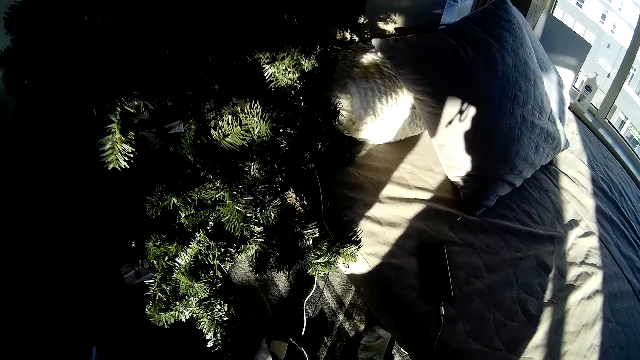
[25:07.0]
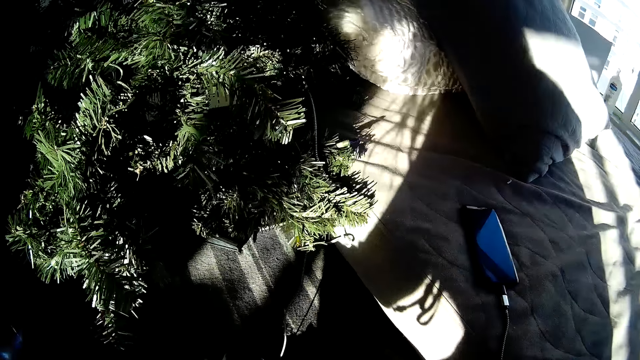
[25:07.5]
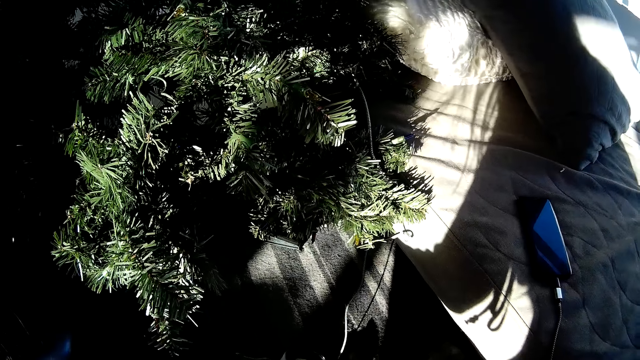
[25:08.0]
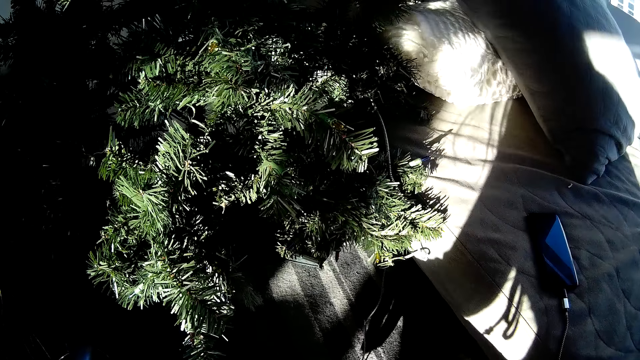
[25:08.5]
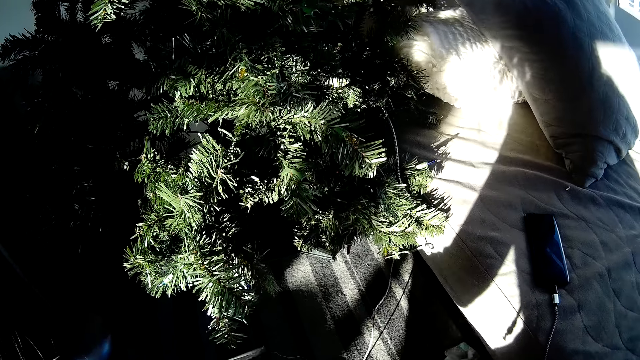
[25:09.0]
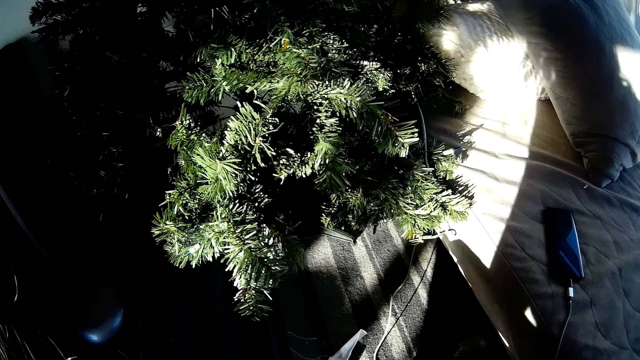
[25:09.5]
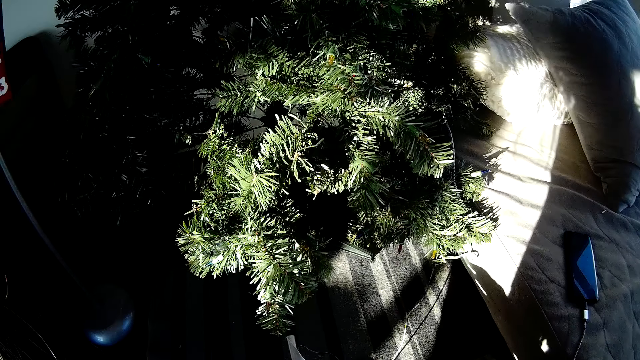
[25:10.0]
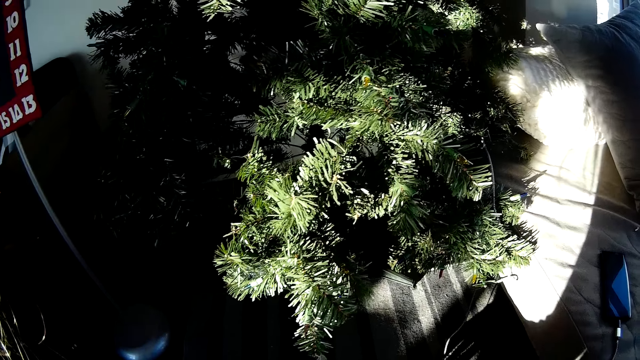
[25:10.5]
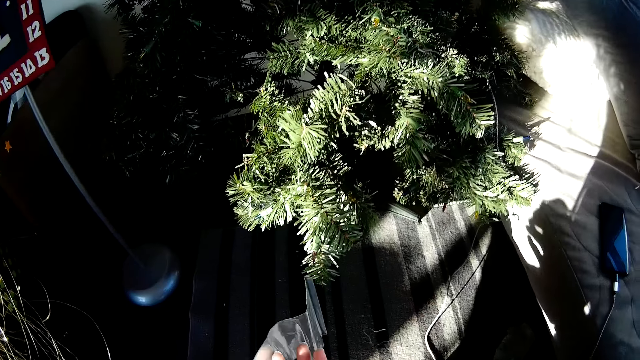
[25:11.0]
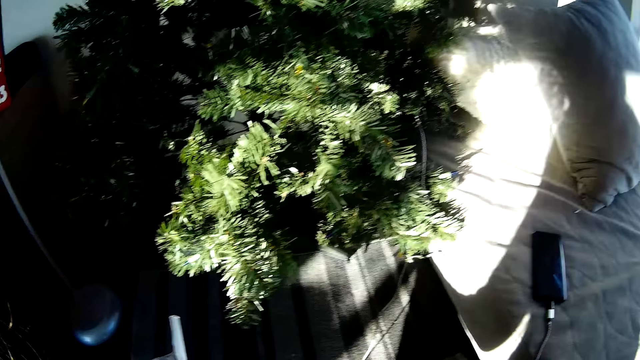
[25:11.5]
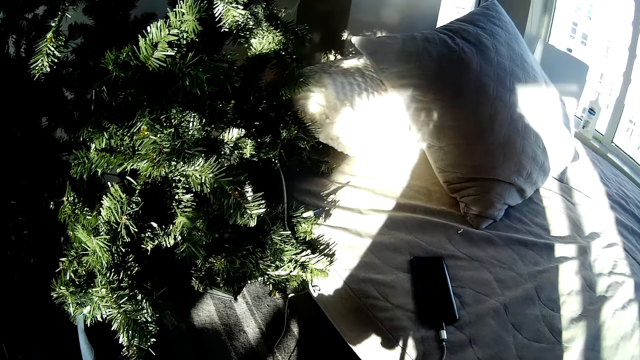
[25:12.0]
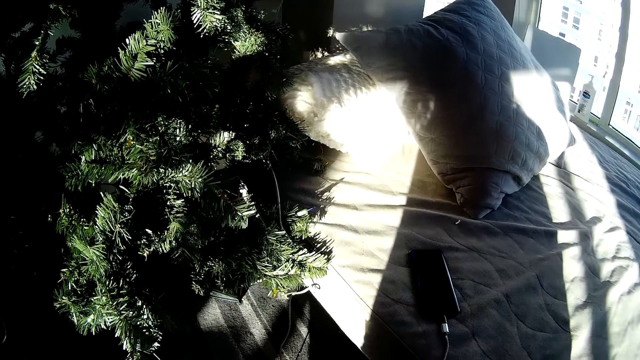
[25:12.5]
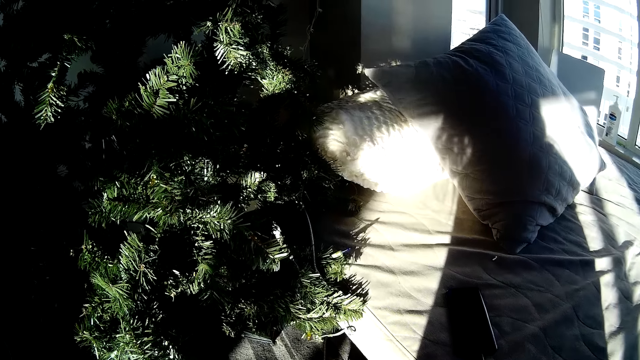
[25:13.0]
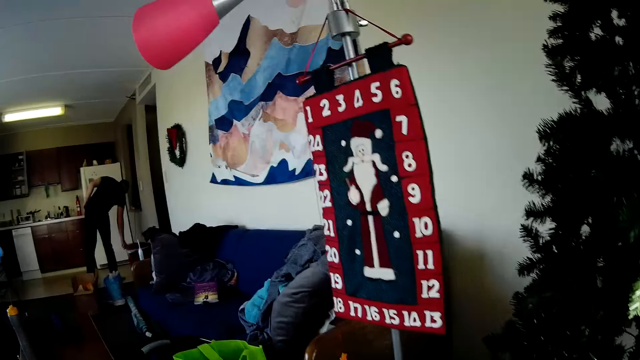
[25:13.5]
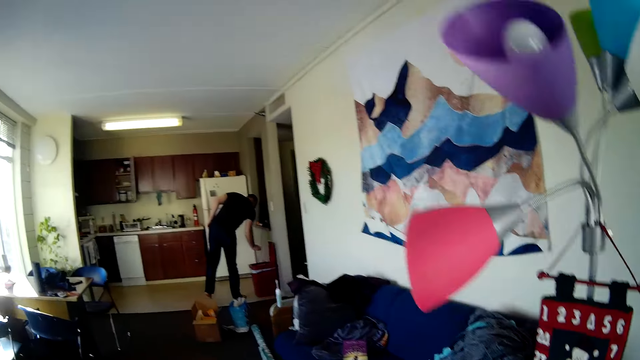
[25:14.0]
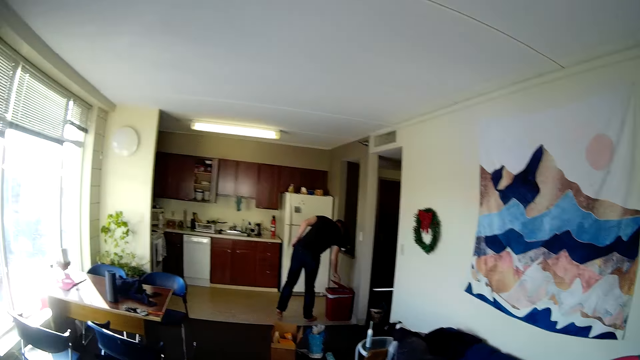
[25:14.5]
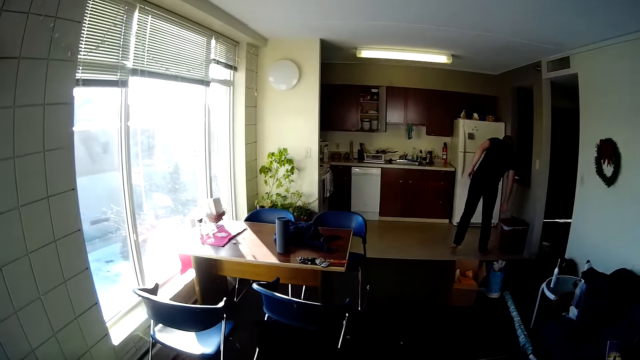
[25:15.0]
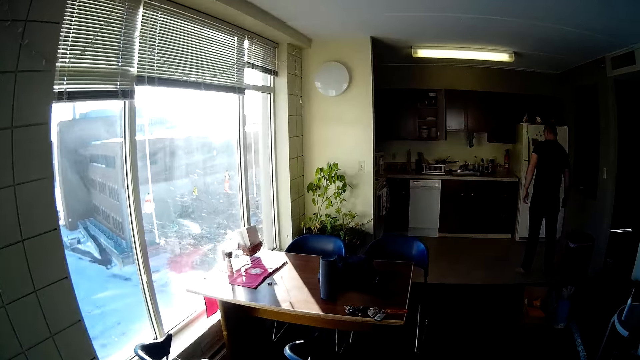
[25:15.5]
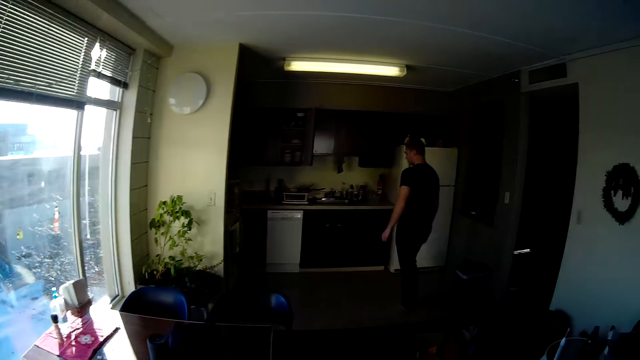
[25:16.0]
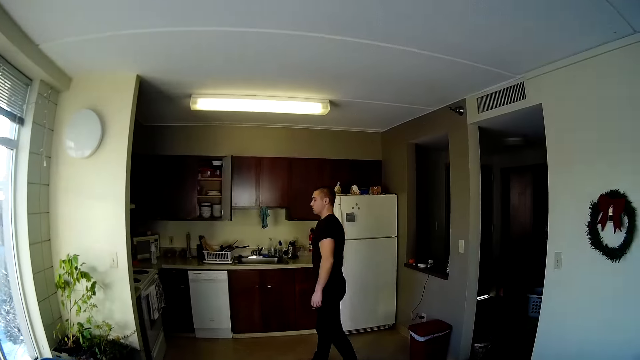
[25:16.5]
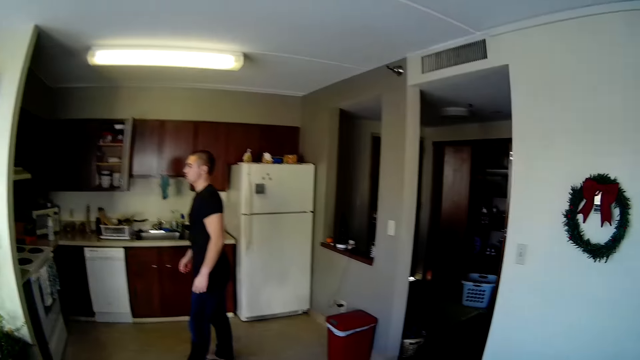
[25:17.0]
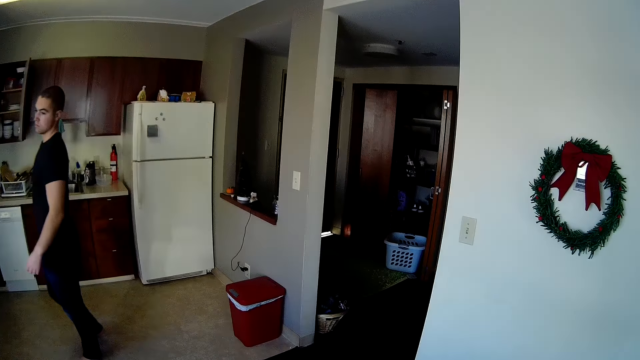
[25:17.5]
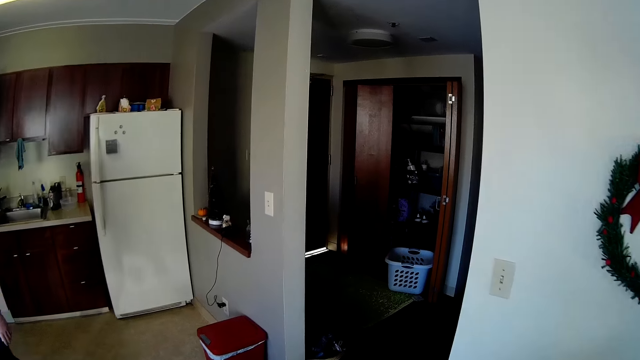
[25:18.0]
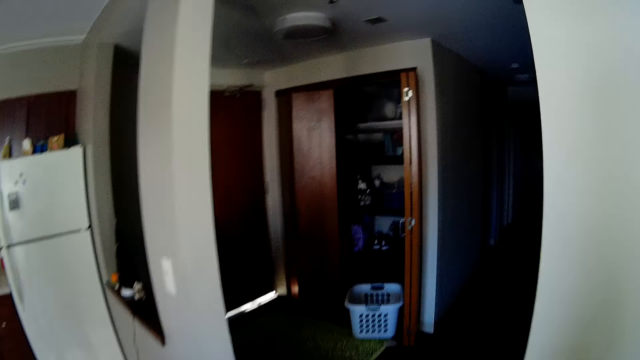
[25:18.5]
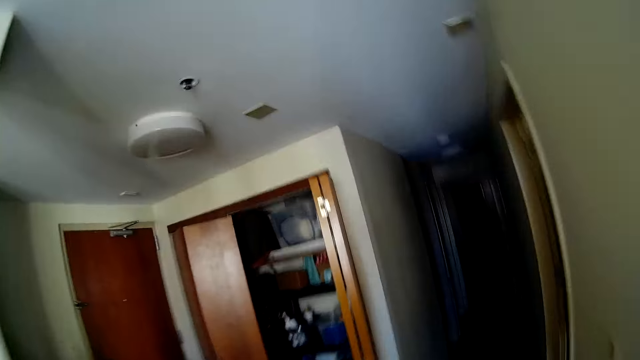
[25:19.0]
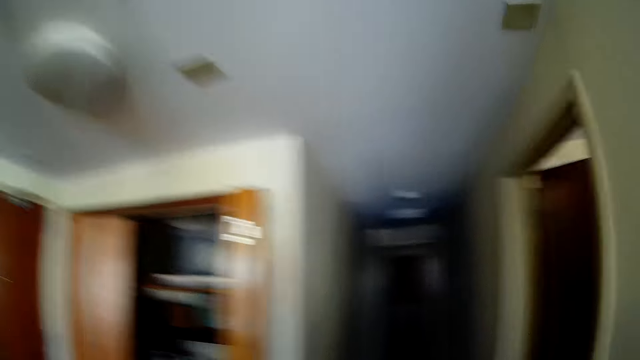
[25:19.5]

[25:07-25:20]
The camera wearer touches something. They walk around.

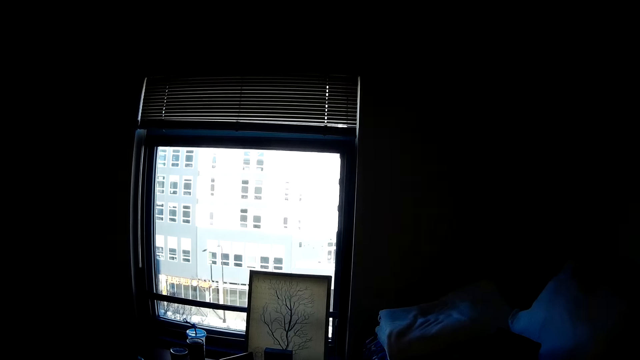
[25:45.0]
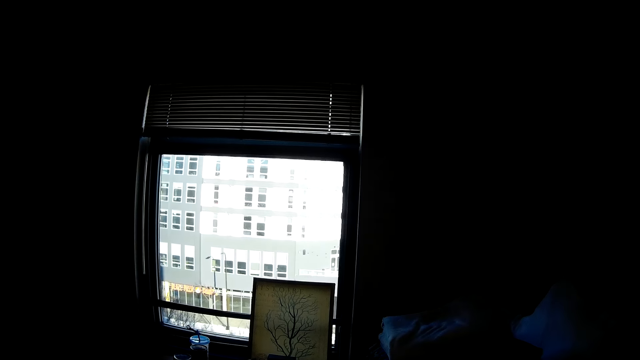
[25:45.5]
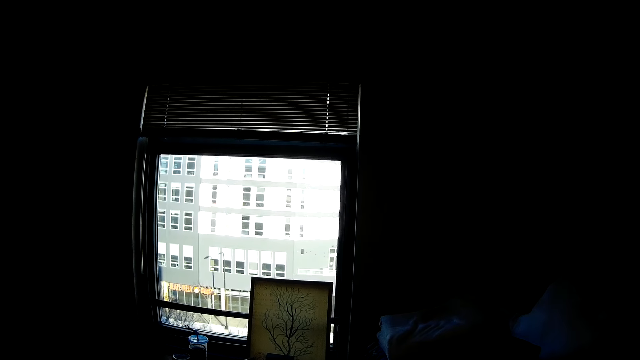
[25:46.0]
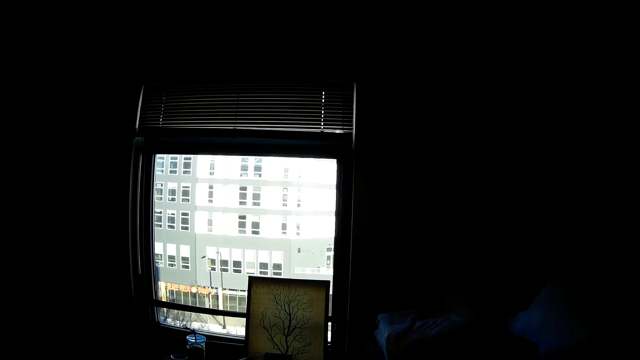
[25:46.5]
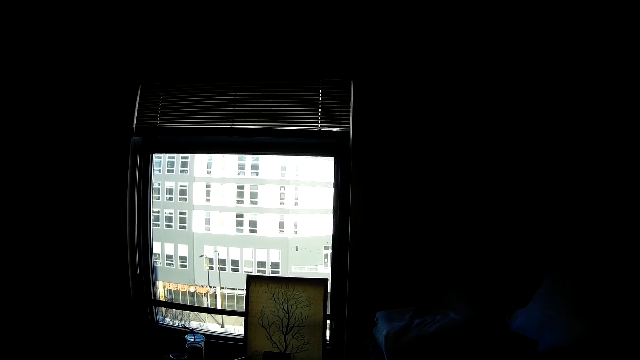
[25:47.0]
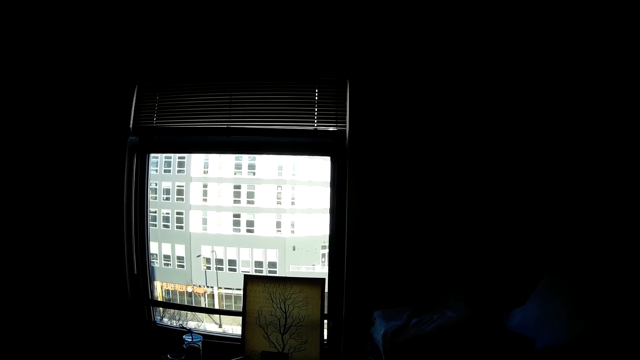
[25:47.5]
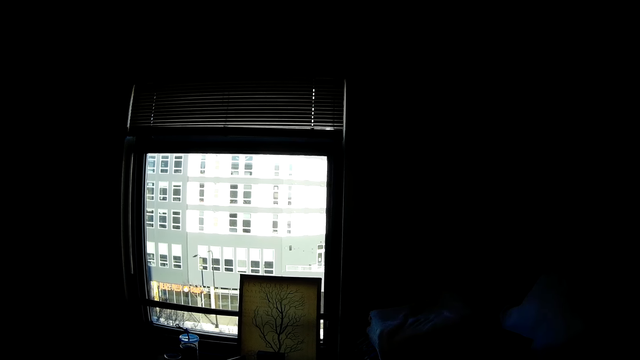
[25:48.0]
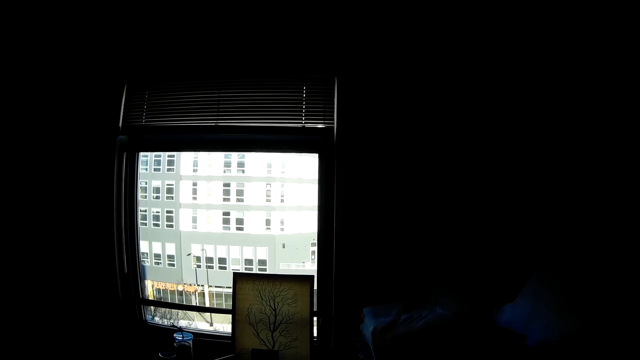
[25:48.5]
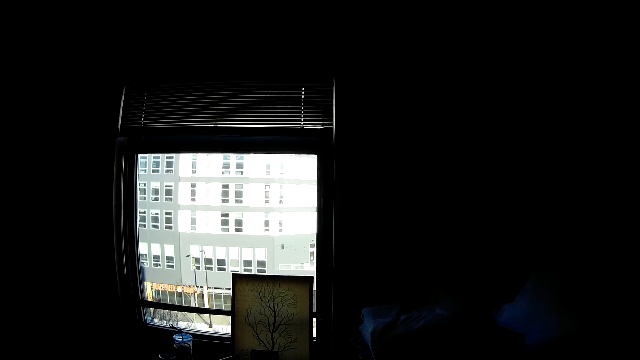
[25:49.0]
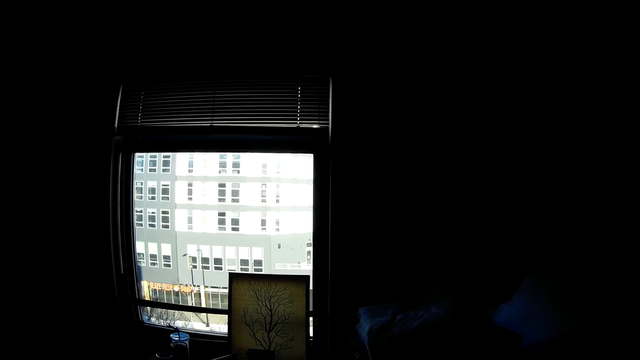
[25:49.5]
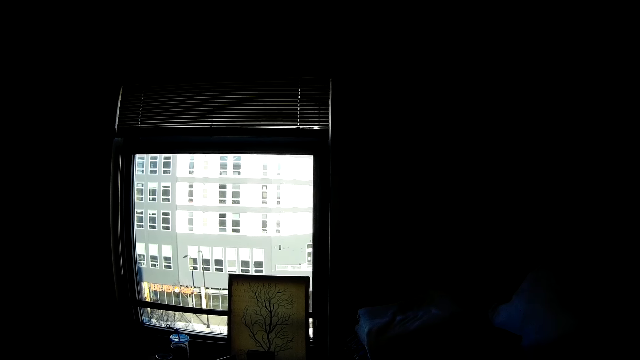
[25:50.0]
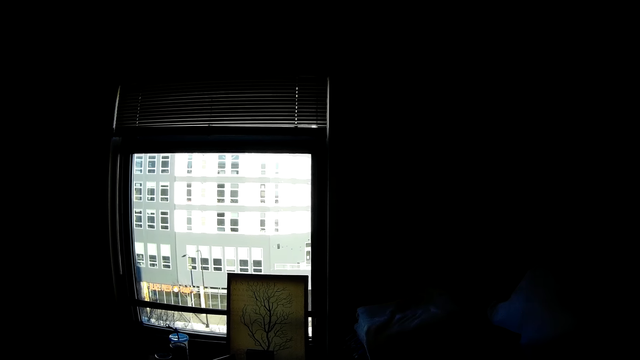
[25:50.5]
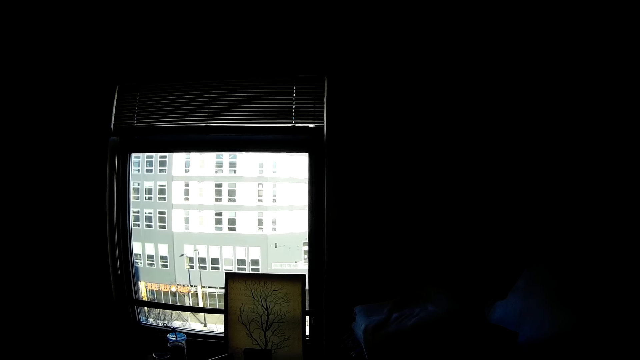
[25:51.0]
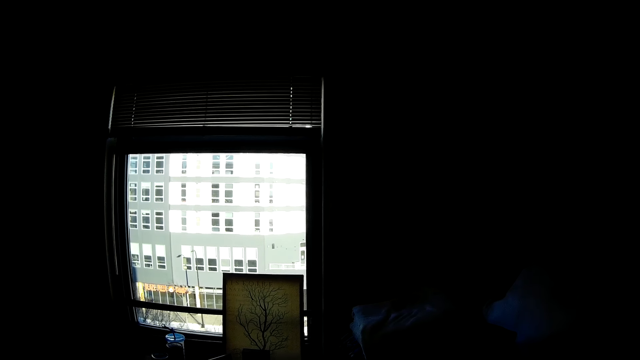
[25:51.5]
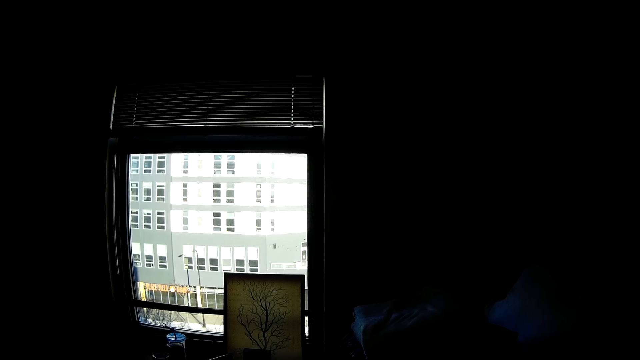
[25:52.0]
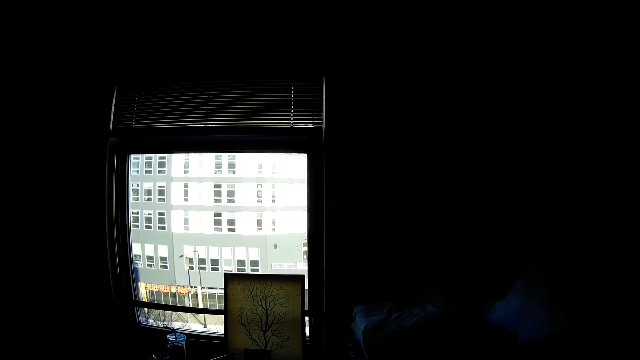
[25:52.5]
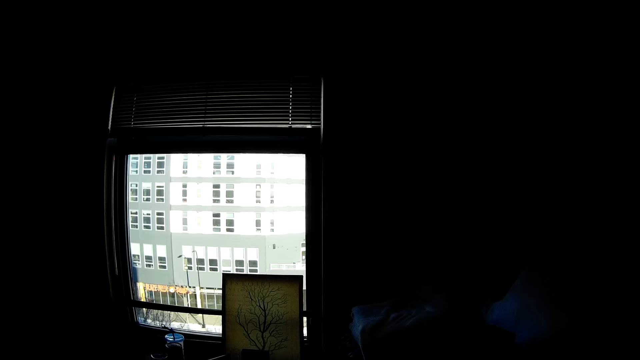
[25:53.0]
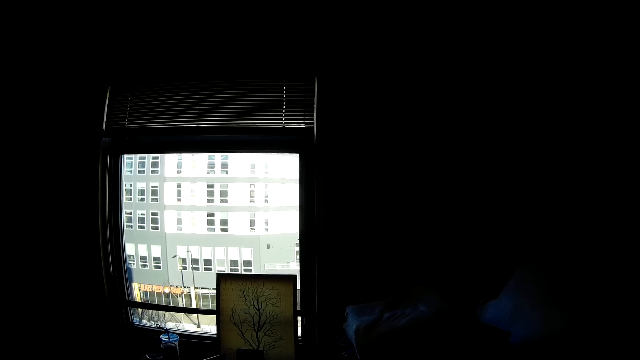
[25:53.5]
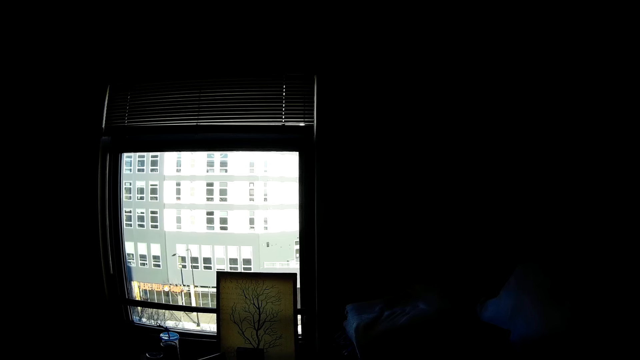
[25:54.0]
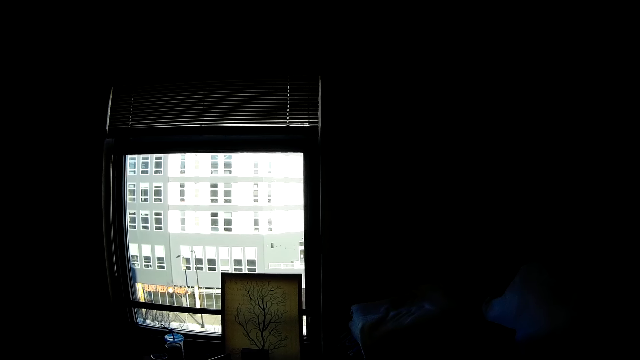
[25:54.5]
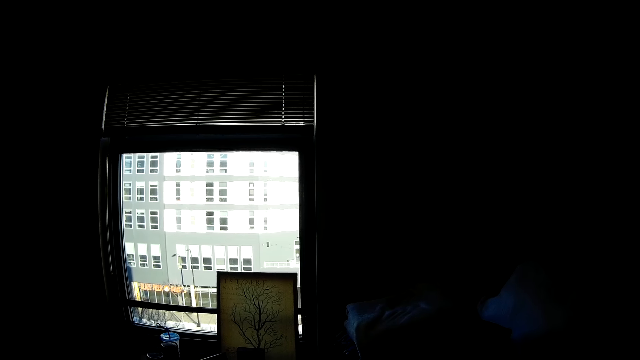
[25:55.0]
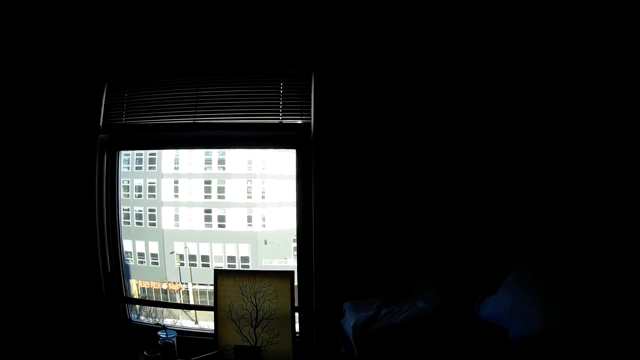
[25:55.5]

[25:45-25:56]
The camera wearer looks around.
